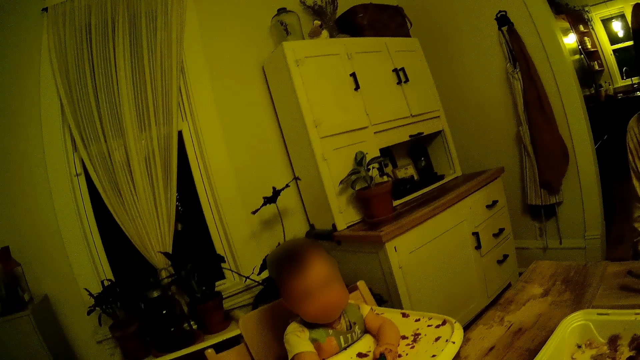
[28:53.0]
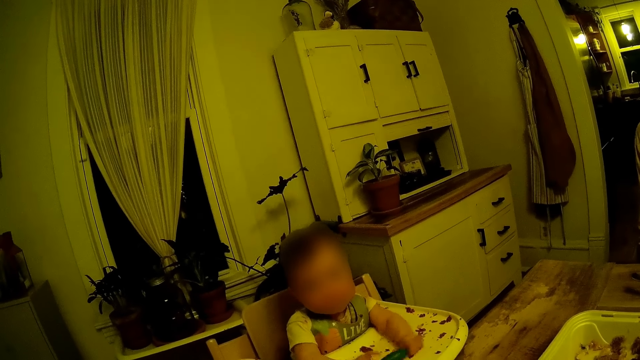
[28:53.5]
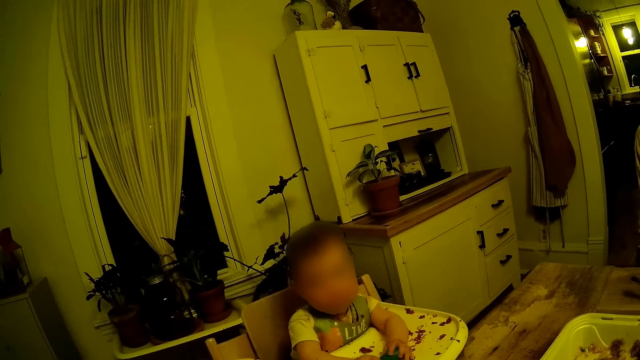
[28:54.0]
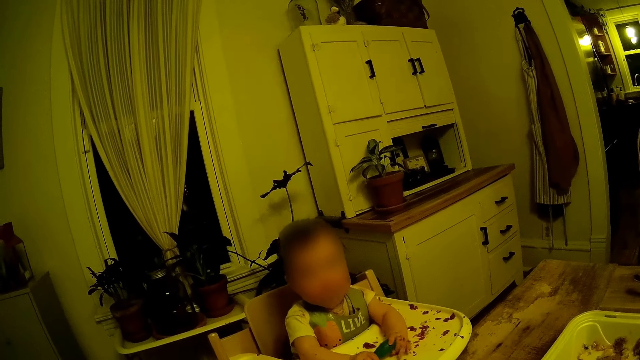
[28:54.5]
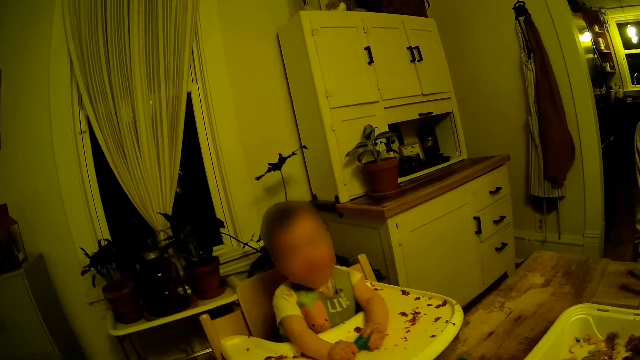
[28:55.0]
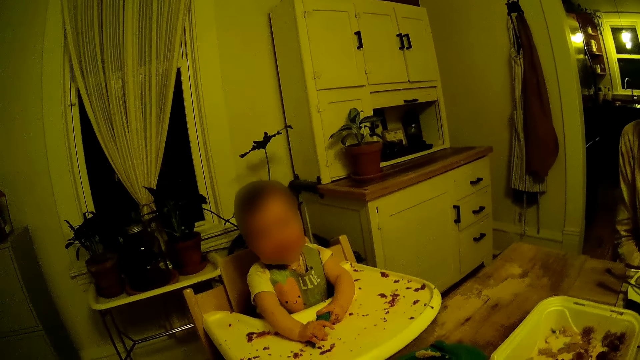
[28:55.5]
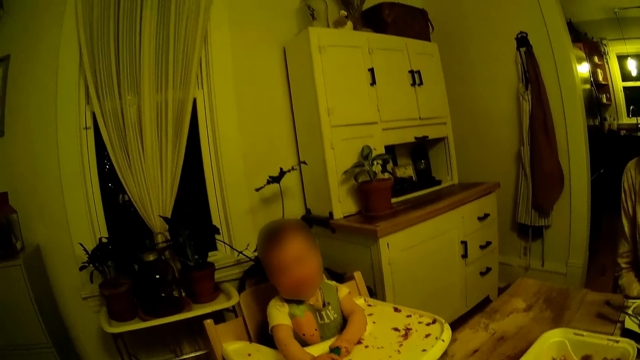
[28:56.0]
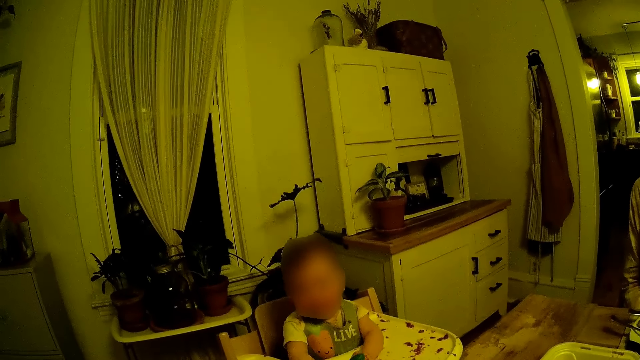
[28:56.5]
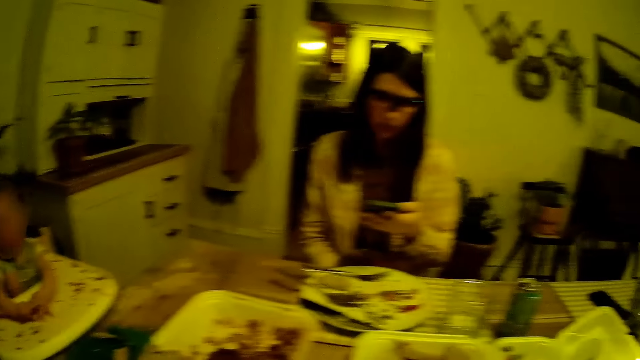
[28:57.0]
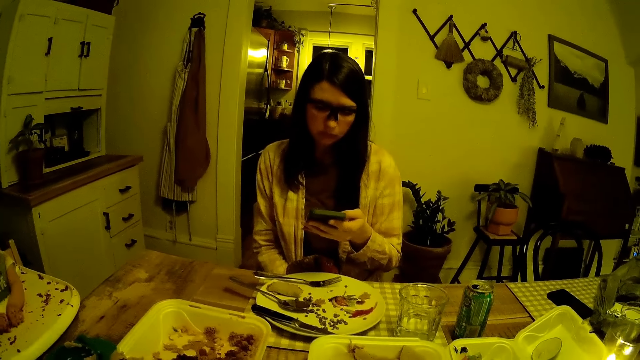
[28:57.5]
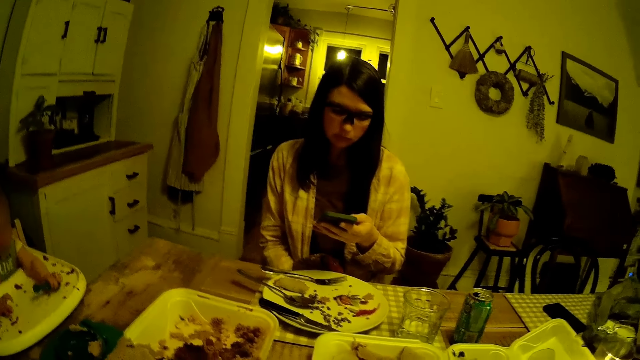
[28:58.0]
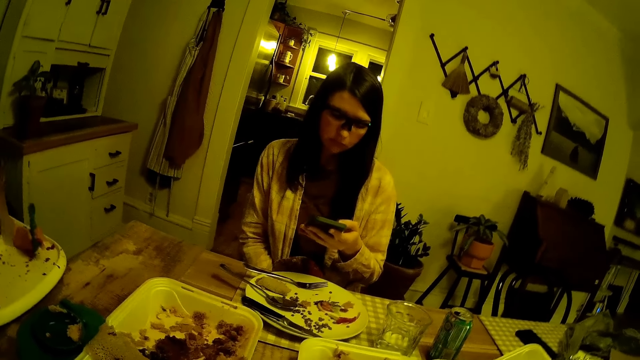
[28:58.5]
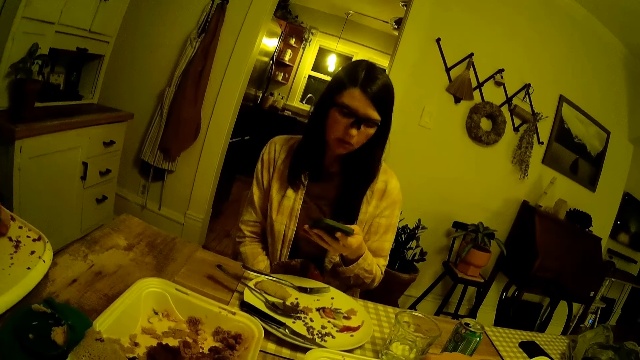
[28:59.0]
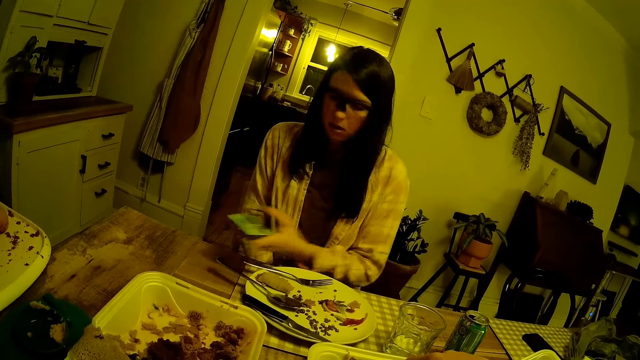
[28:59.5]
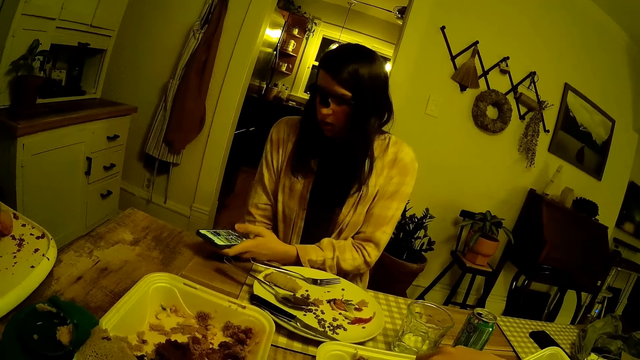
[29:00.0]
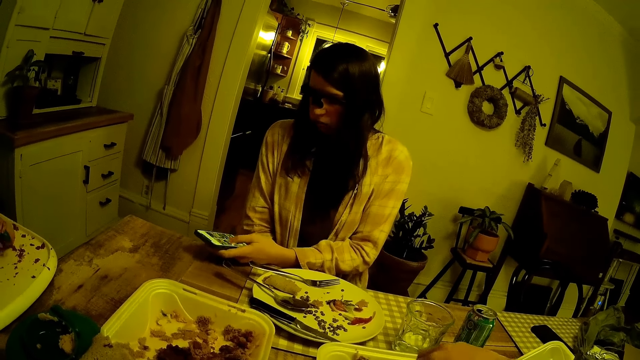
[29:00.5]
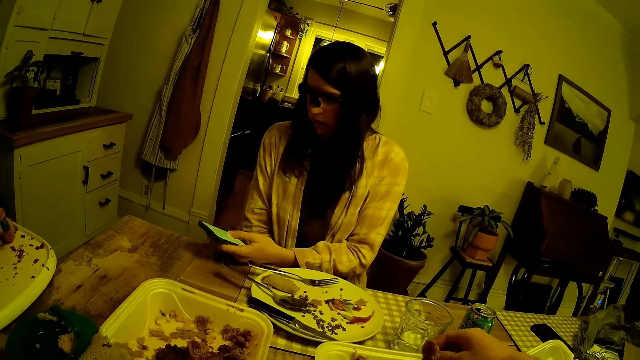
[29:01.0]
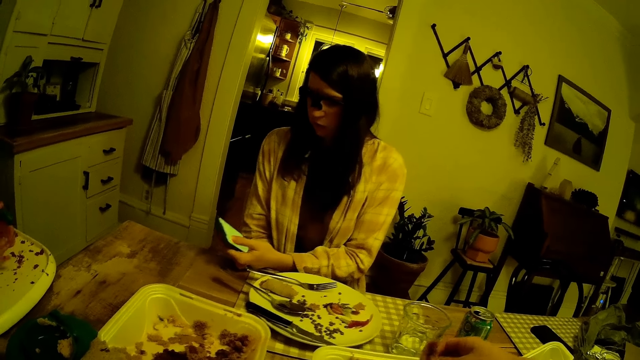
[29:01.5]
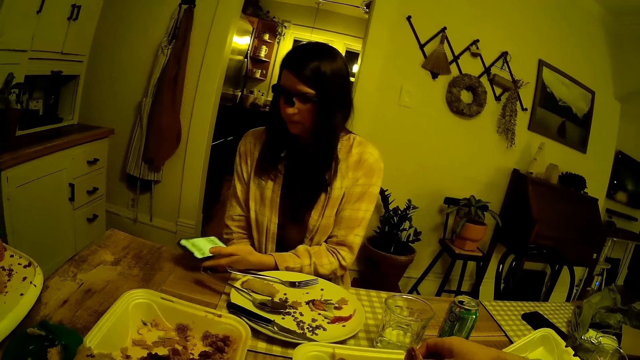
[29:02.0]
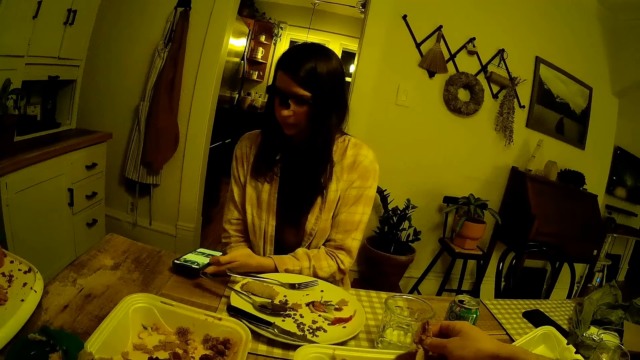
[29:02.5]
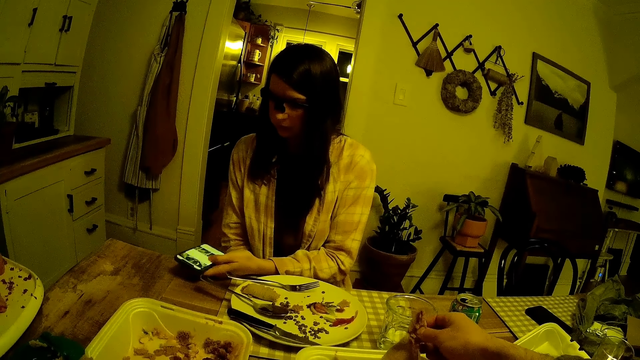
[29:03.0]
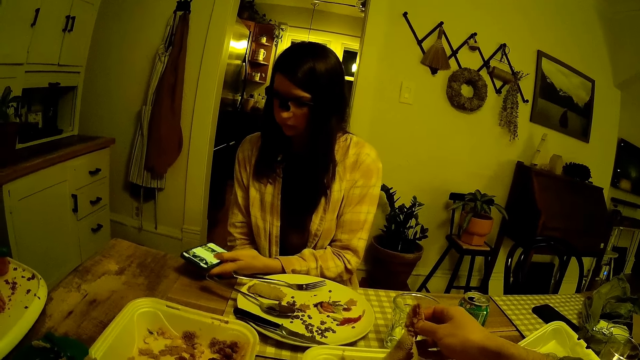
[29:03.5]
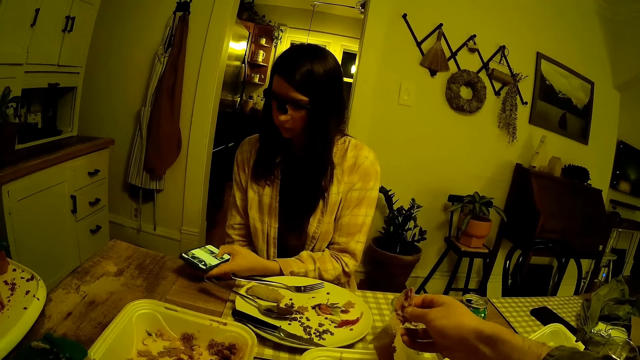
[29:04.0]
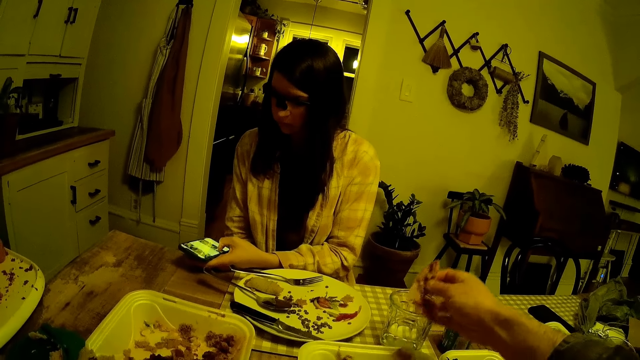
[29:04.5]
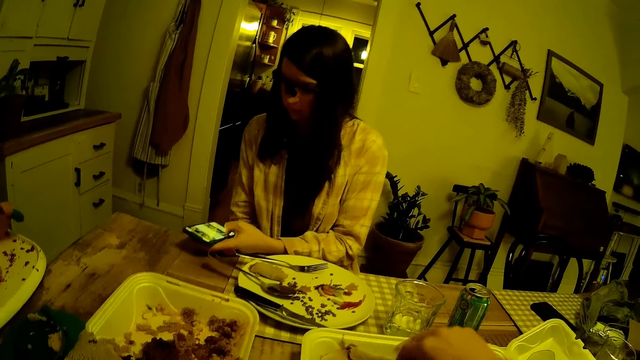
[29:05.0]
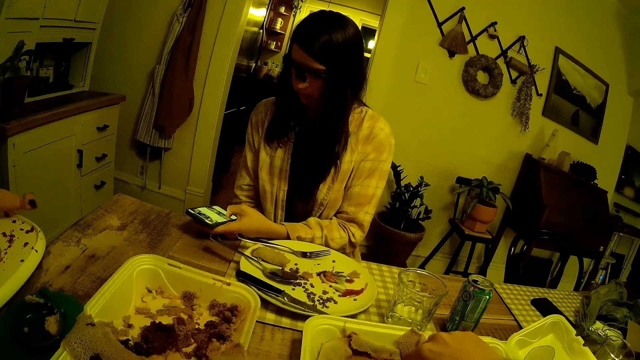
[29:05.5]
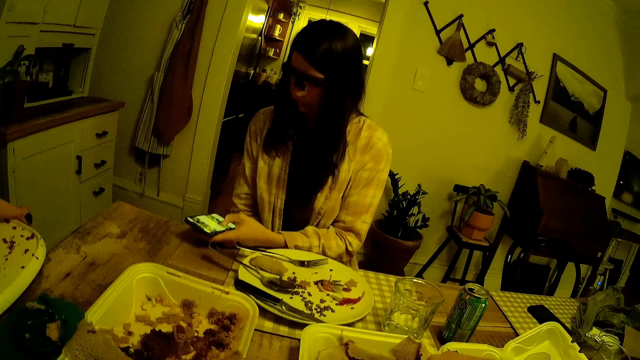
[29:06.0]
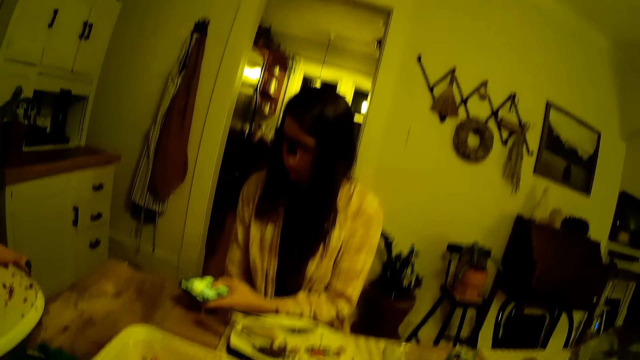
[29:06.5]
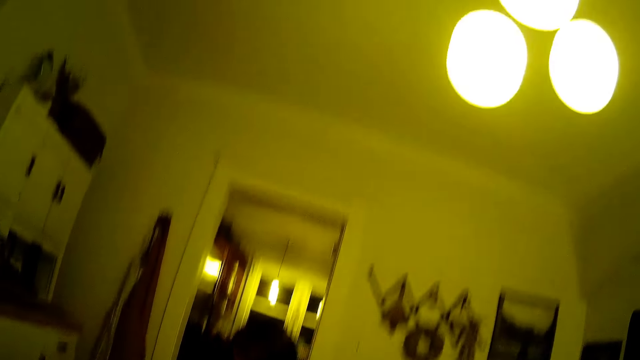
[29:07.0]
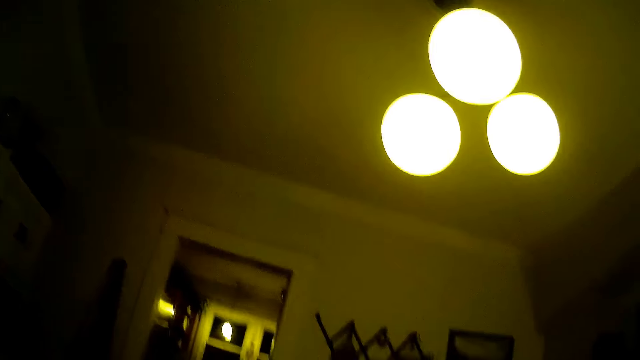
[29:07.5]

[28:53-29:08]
The camera wearer interacts with the baby. He talks to the baby. The woman presses the phone with her left hand. The camera wearer cuts from the piece of pancake in the plate on the table with his right hand. He picks up something on the table.

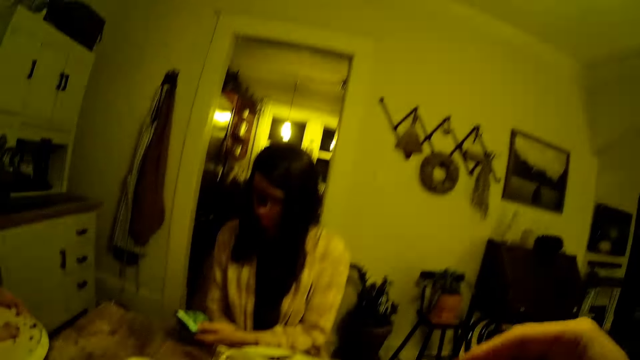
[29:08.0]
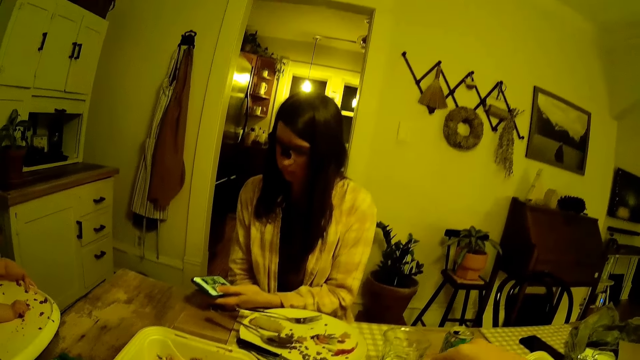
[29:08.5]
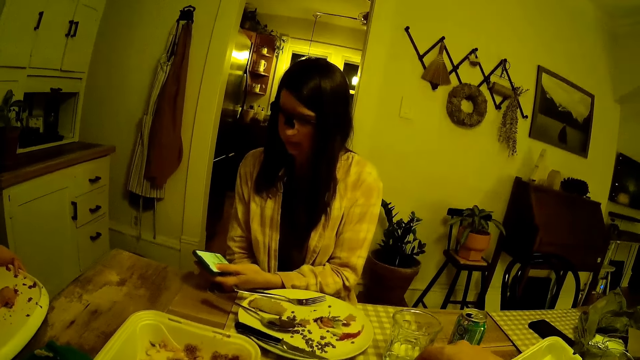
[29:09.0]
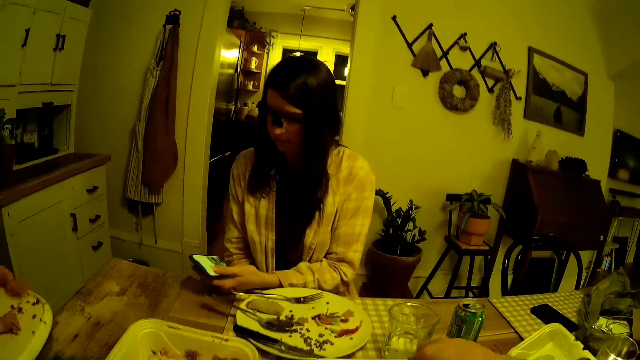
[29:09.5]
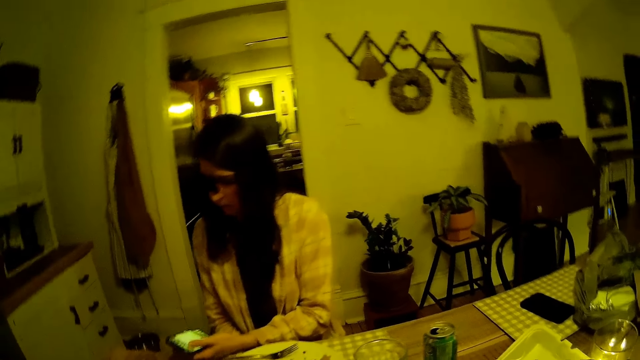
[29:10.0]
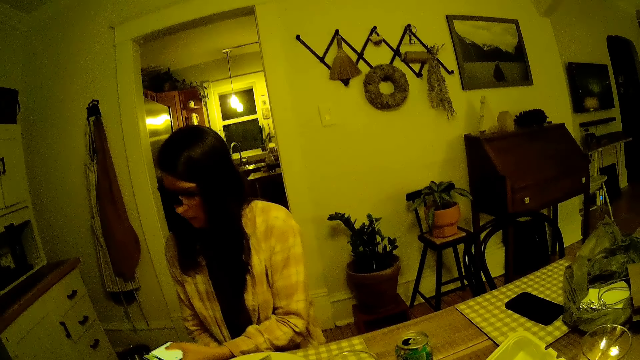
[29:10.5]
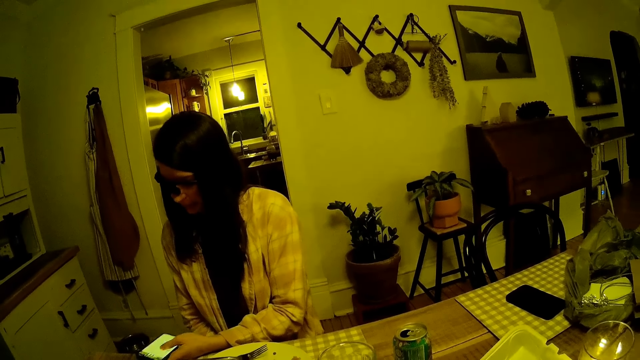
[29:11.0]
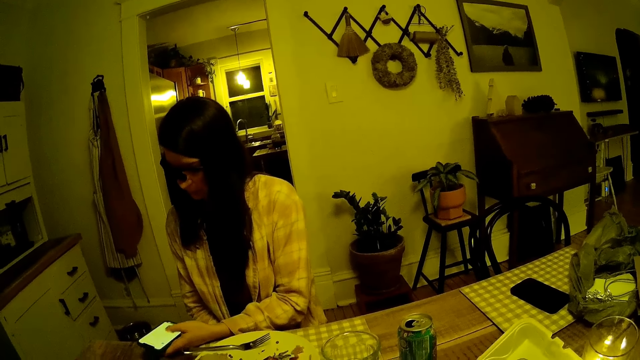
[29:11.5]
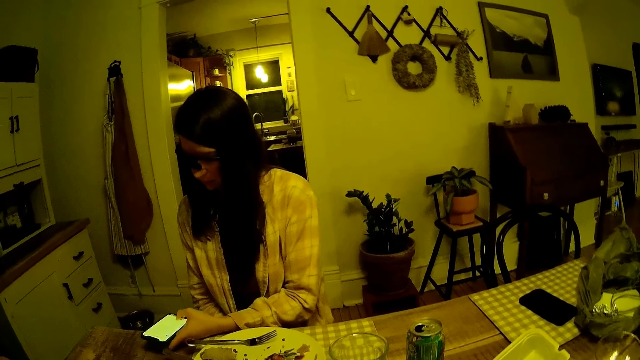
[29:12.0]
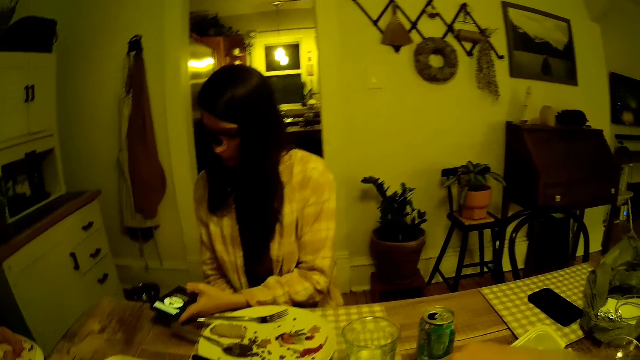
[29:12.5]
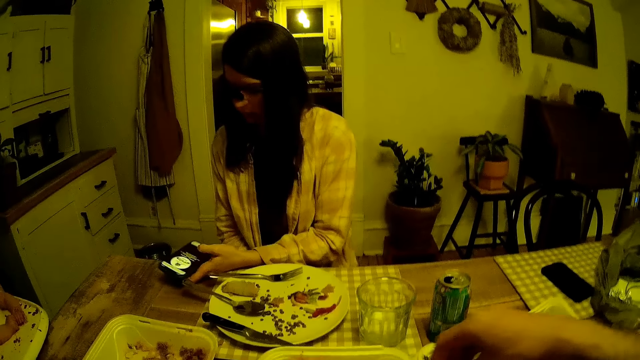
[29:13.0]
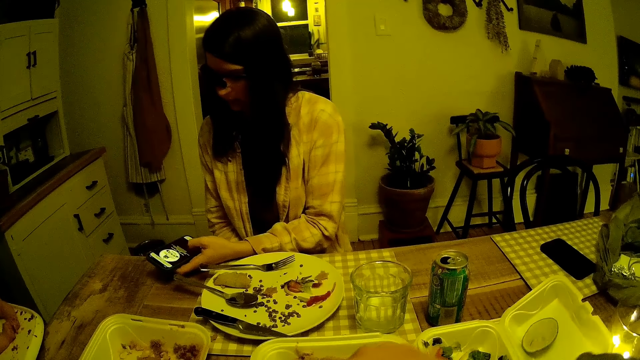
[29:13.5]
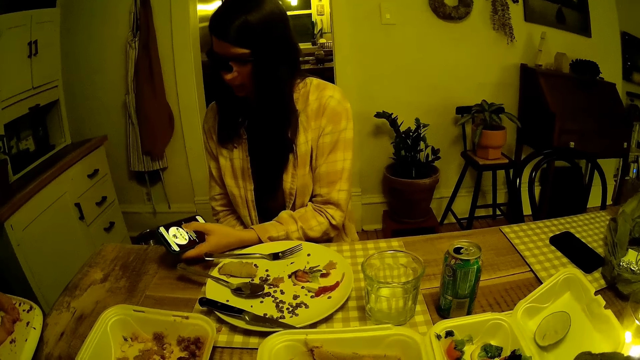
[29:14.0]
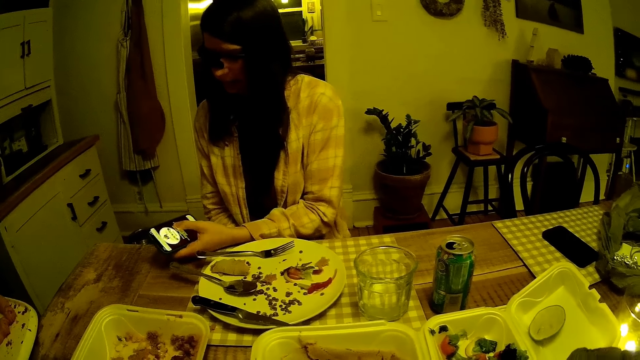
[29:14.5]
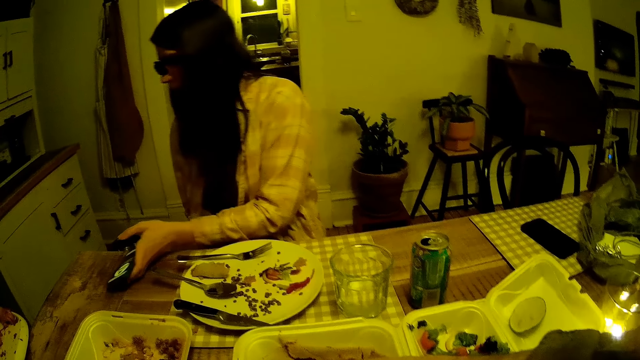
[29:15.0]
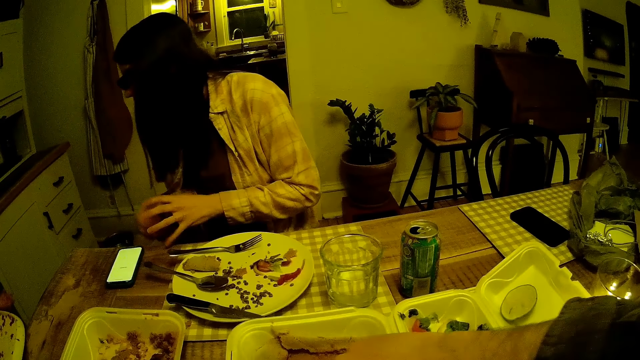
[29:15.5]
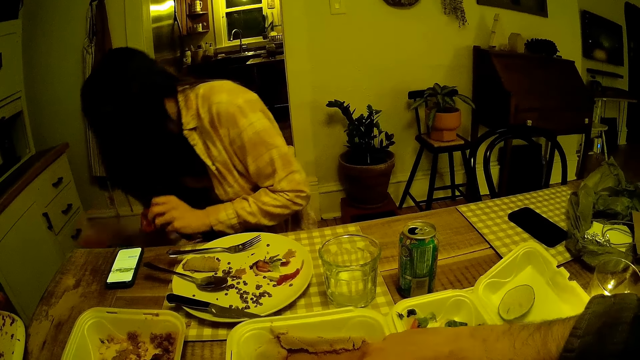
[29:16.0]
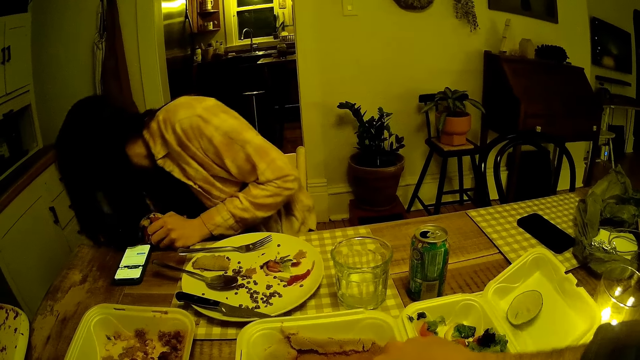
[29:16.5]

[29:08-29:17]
The woman drops the phone on the table with her left hand. The camera wearer cuts from the piece of pancake in the plate on the table with his right hand. The woman passes the napkin from her right hand to her left hand, puts her right hand under the table and rests her left hand with the napkin on the table.
